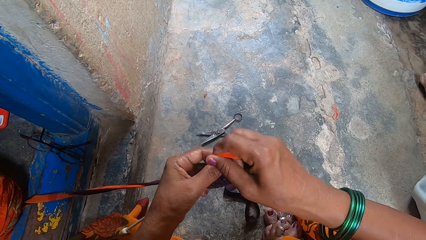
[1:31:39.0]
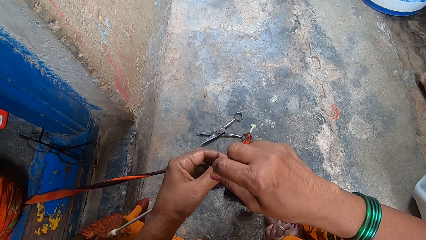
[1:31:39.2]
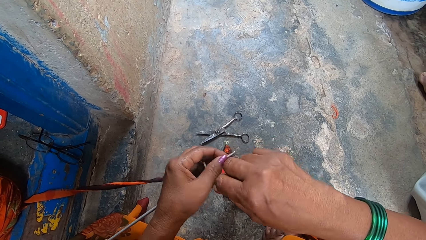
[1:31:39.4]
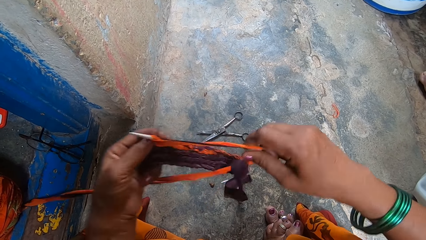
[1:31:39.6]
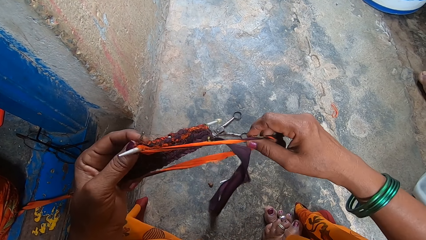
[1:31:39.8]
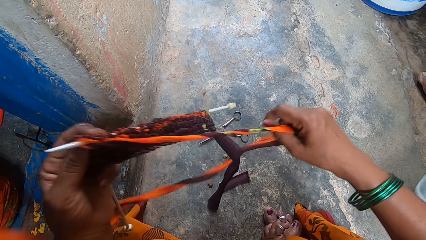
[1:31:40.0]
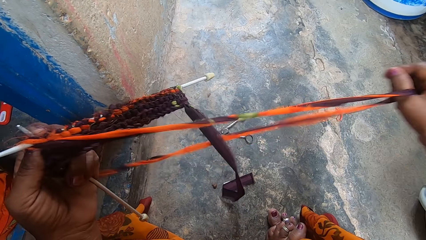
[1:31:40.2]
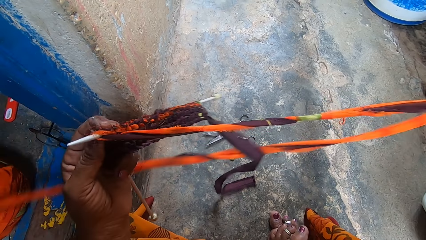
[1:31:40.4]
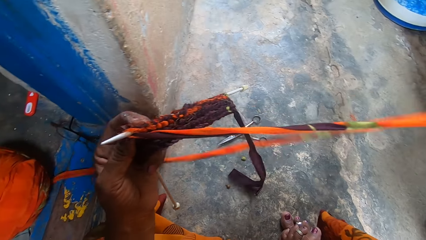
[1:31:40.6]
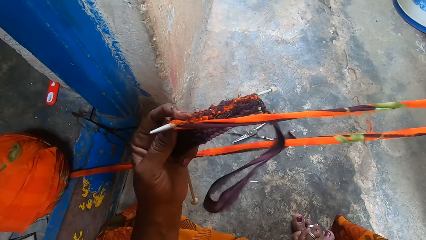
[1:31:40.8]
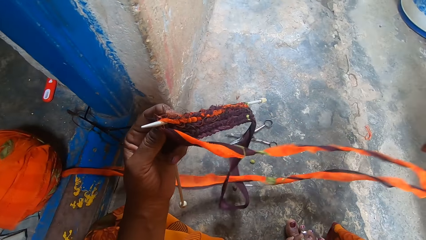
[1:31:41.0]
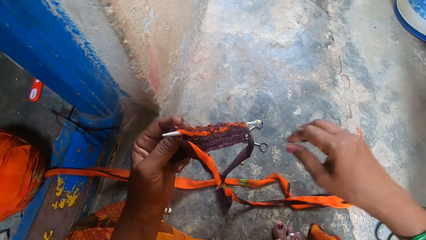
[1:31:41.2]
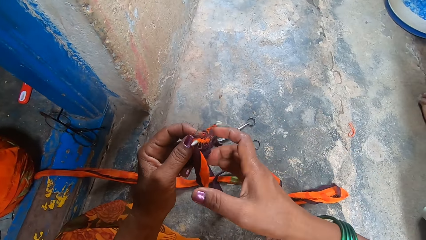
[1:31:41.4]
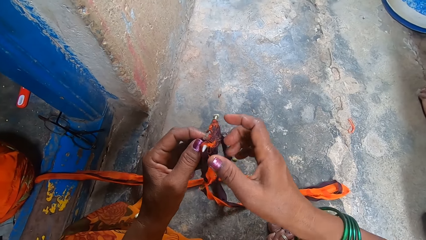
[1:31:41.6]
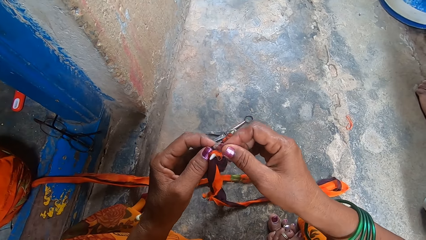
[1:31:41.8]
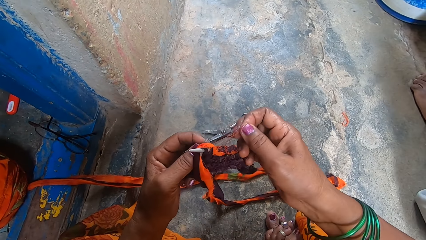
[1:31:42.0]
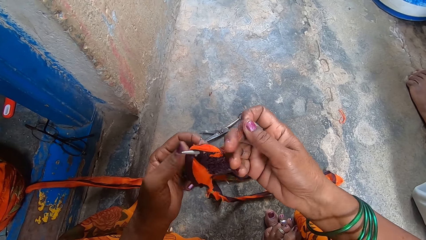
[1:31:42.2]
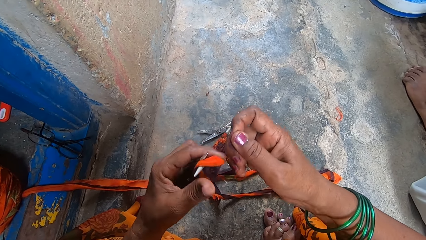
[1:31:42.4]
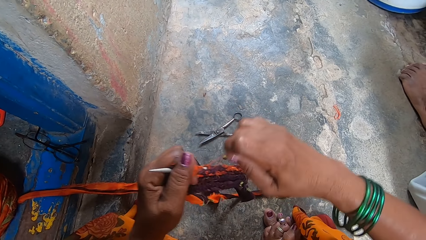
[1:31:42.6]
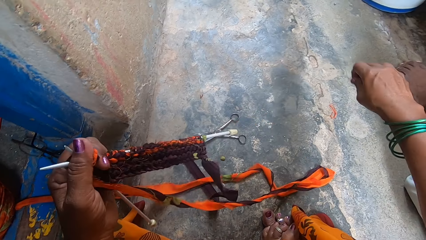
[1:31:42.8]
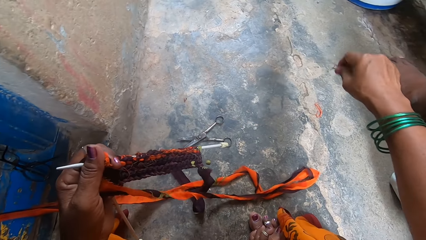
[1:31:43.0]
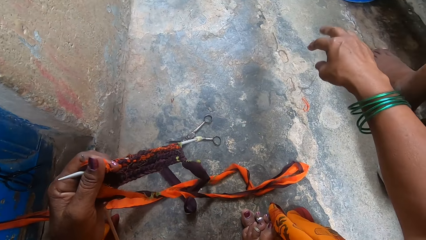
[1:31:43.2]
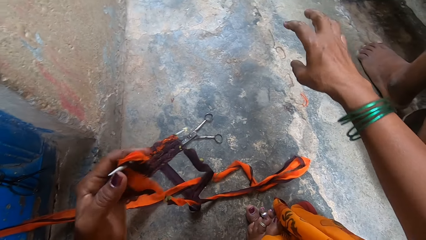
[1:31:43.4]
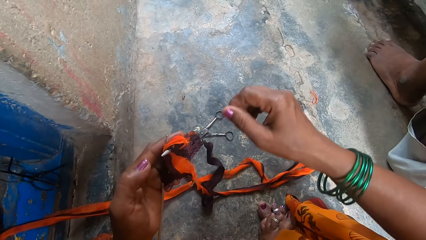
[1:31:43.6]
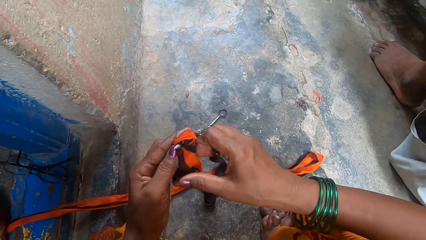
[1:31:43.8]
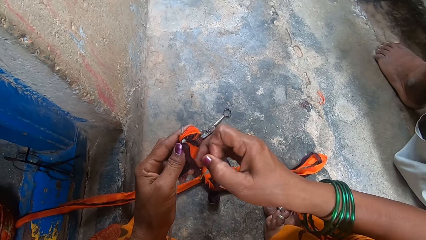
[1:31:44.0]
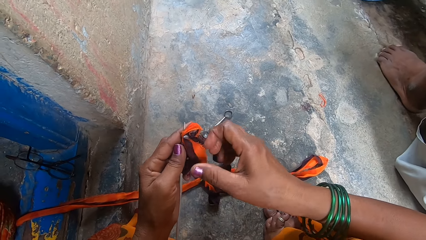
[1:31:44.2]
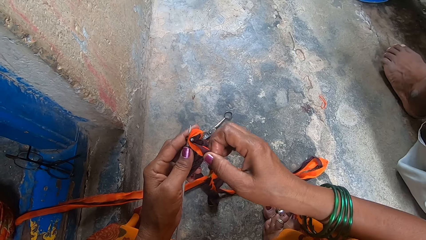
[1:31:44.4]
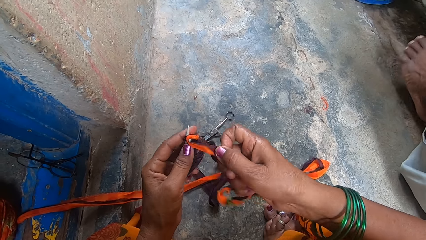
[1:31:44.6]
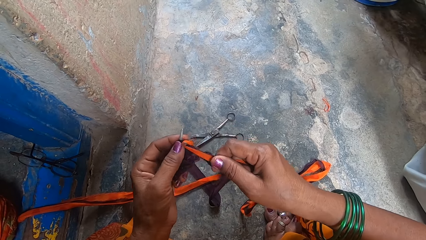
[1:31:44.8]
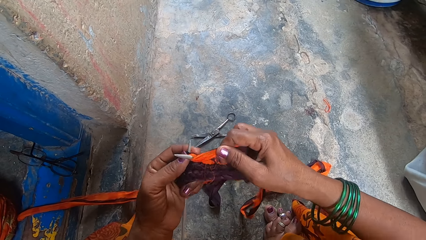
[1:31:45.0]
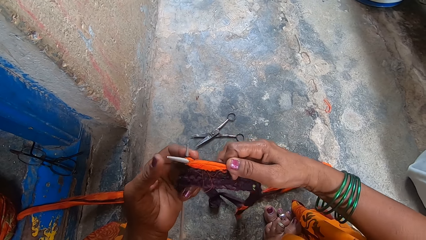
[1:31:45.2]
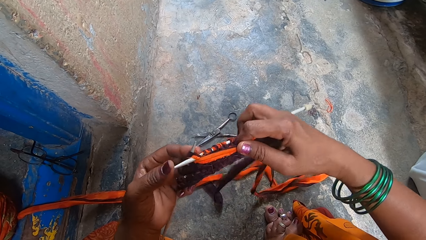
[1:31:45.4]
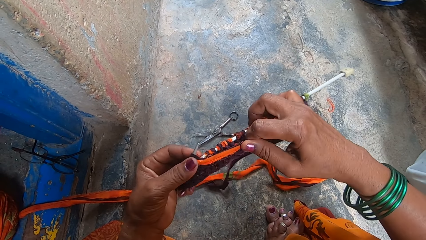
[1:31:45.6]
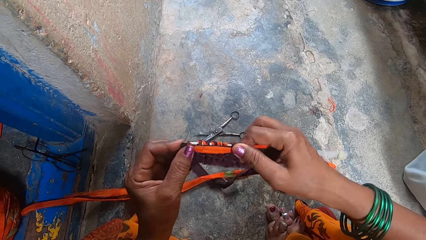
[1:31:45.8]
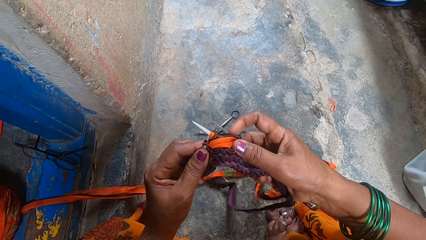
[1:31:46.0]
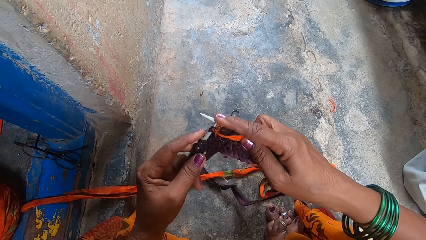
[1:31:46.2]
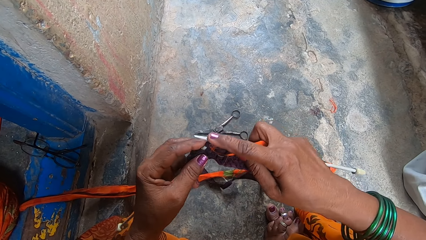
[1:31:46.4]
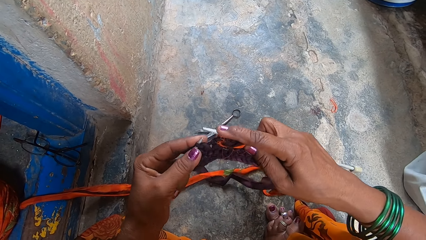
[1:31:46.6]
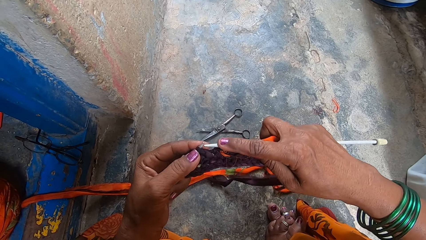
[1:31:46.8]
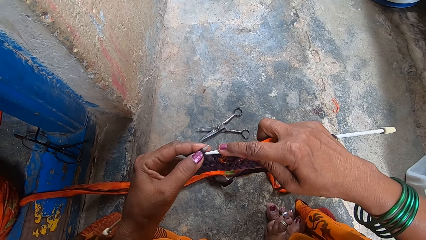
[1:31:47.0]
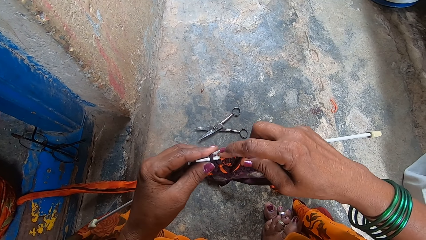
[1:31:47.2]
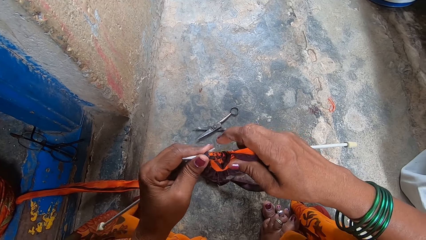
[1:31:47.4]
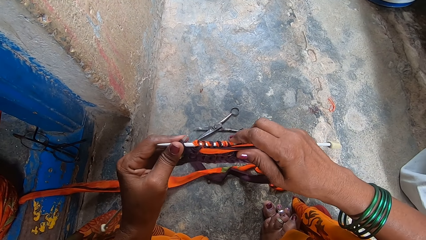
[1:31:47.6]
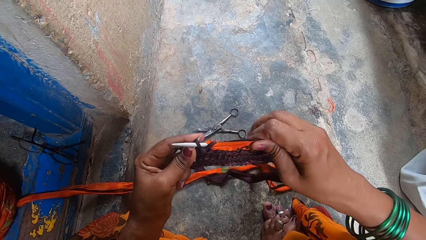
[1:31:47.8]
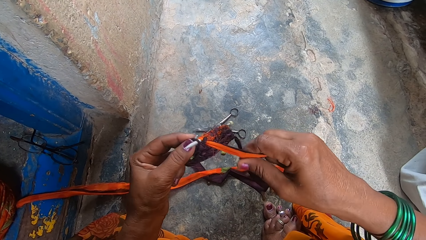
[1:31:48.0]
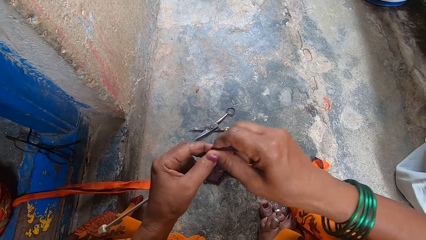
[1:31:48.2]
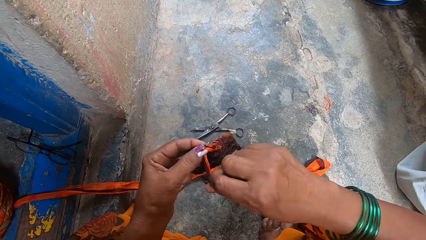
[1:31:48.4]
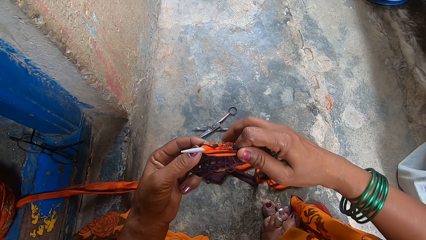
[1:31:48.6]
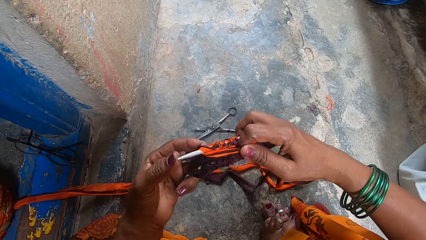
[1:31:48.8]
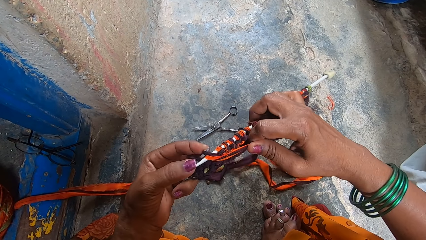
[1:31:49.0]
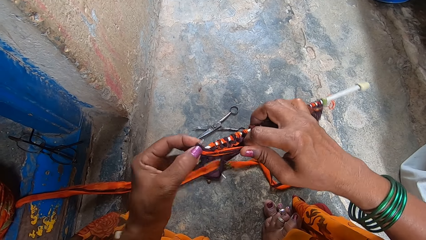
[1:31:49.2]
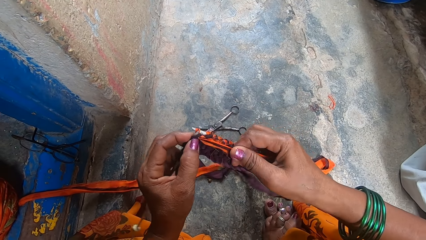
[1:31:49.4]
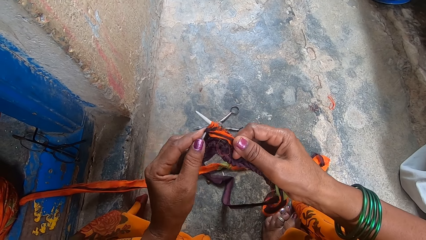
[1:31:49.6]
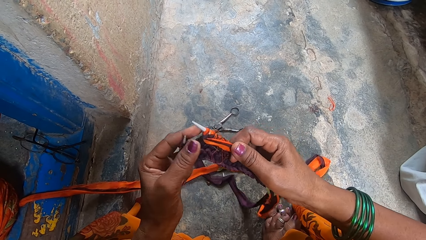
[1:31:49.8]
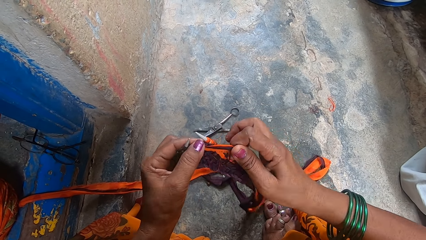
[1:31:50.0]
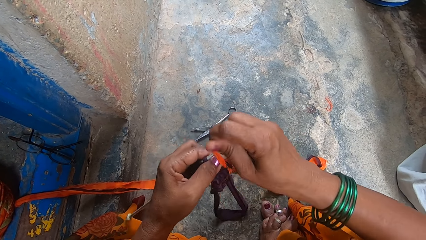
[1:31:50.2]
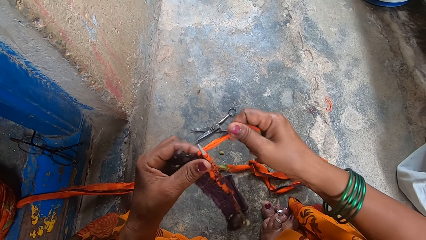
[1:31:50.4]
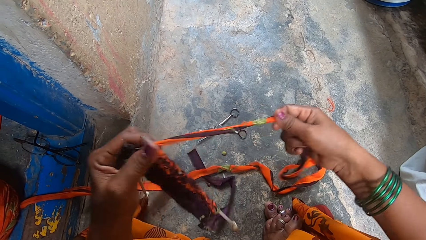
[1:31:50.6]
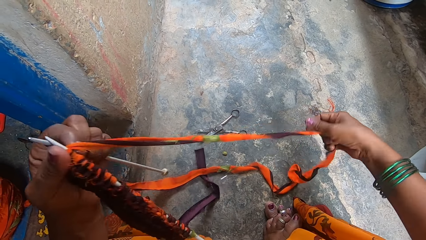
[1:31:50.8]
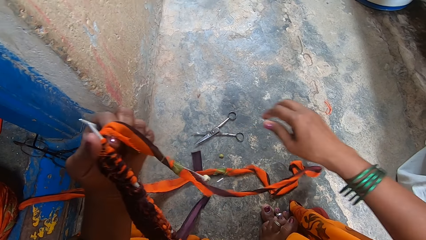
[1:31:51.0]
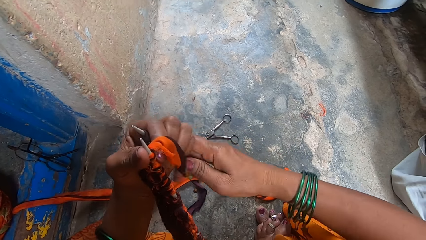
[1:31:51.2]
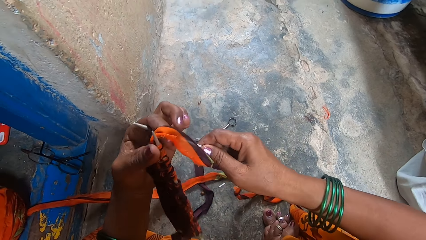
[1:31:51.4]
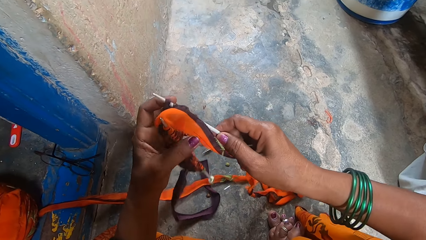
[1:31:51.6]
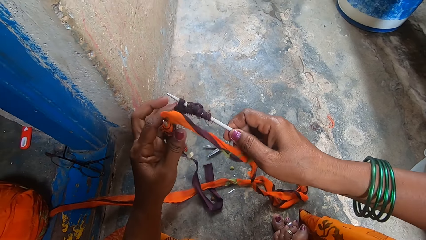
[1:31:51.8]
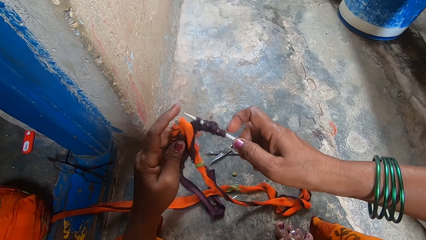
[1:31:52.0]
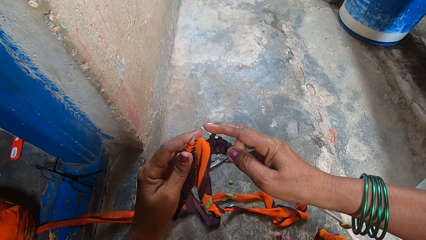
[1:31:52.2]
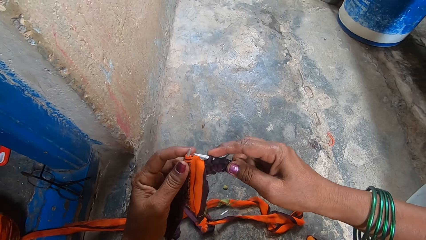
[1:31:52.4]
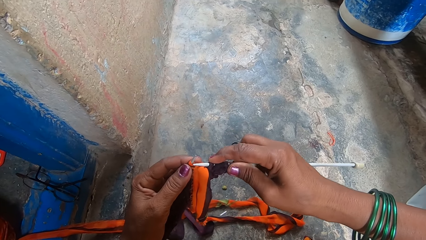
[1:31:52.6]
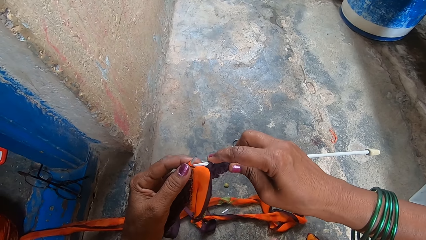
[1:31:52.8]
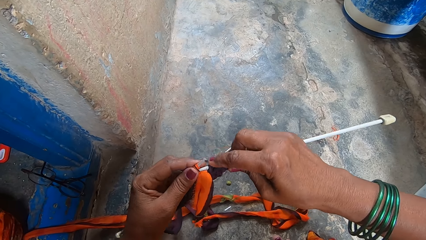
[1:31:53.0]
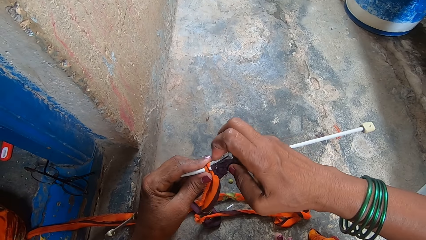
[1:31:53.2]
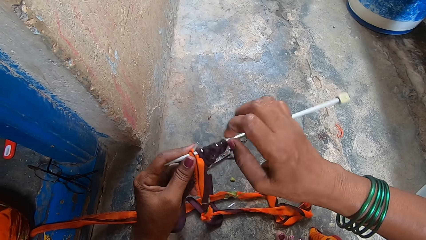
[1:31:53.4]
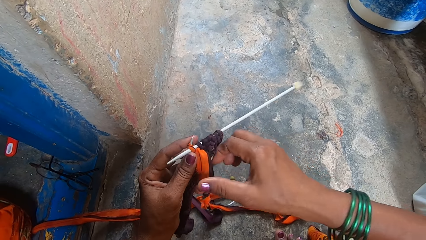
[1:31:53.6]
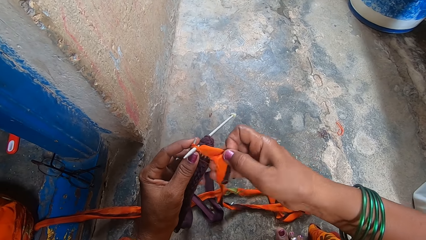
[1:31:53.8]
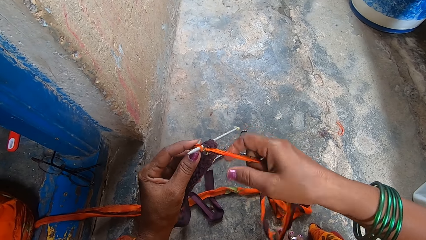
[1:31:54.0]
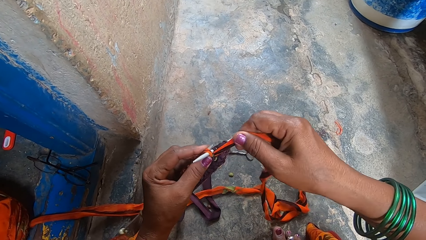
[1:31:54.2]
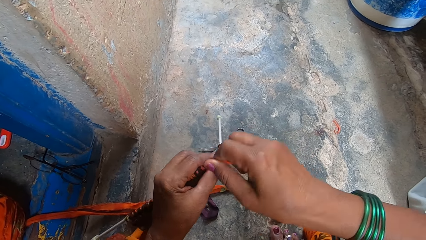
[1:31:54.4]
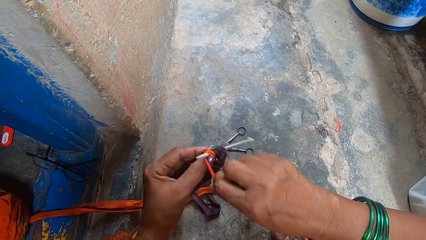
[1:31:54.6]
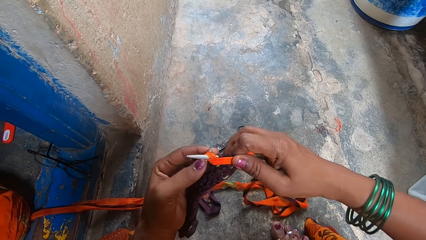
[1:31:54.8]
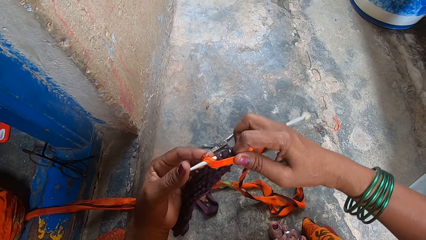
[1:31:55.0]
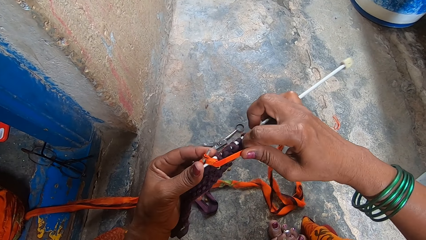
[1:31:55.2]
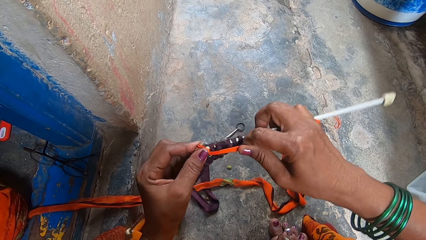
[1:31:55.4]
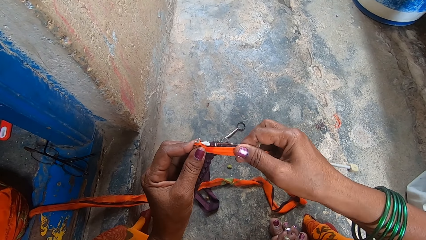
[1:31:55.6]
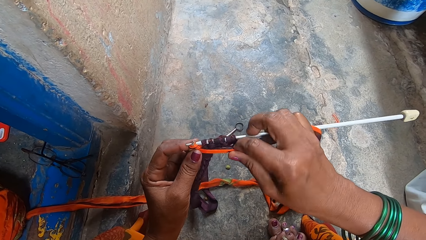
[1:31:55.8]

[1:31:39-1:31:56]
The camera wearer pulls the thread. They knit a fabric with the knitting needles. They remove the extra thread and throw the thread down. They knit the fabric with the knitting needles. They pull the thread. They knit the fabric with the knitting needles.
